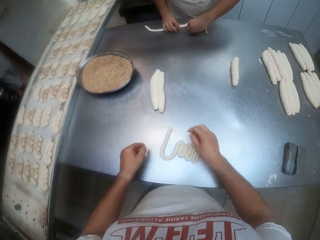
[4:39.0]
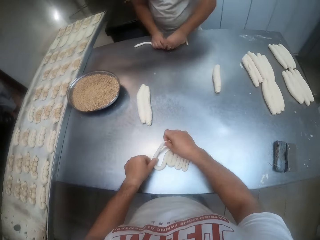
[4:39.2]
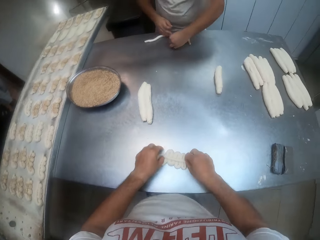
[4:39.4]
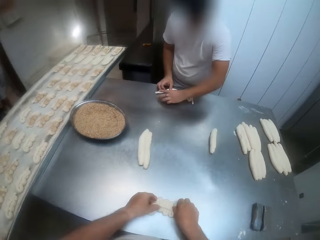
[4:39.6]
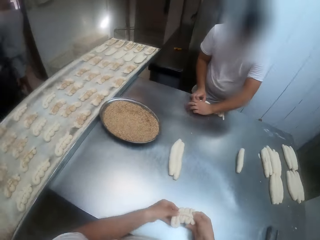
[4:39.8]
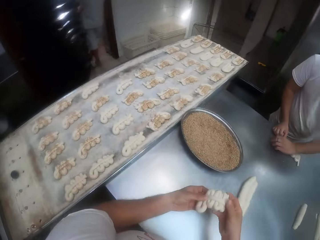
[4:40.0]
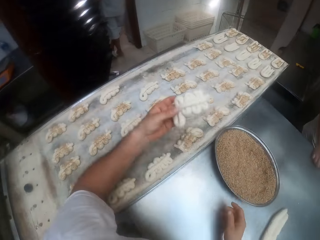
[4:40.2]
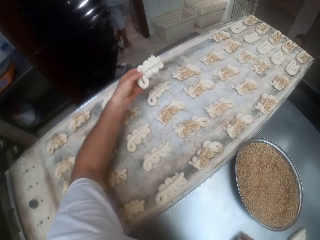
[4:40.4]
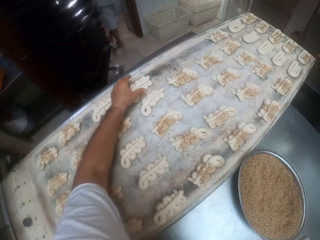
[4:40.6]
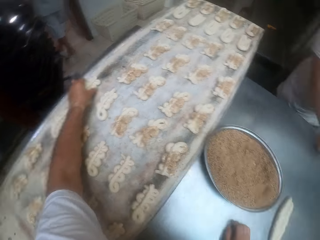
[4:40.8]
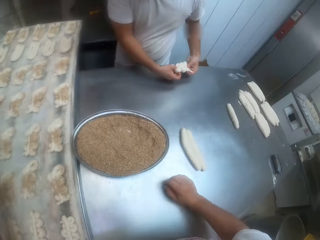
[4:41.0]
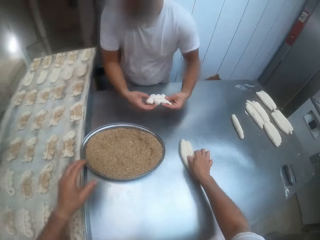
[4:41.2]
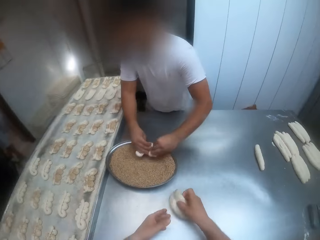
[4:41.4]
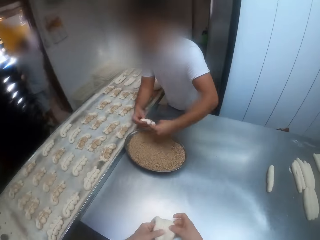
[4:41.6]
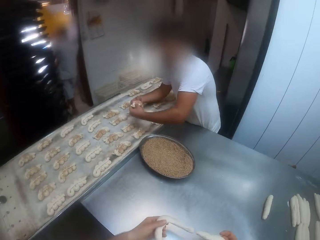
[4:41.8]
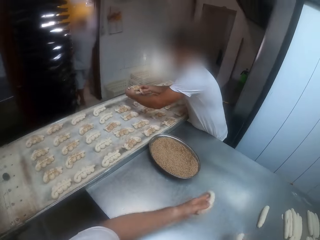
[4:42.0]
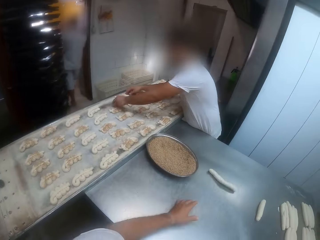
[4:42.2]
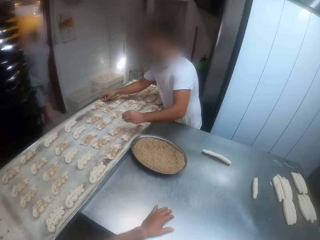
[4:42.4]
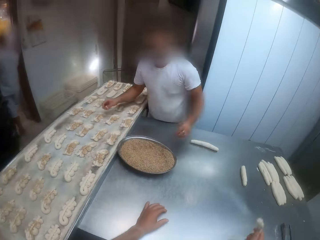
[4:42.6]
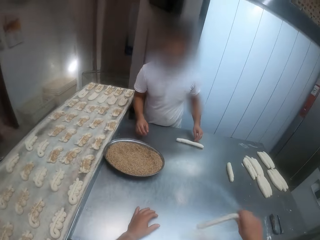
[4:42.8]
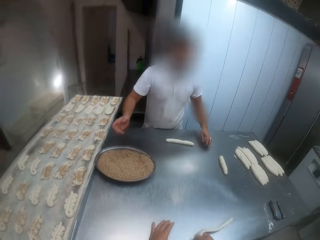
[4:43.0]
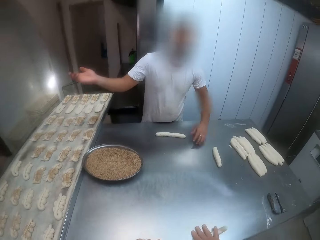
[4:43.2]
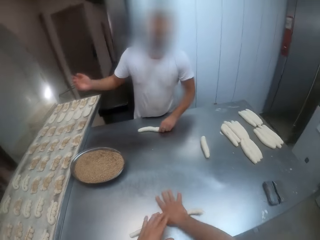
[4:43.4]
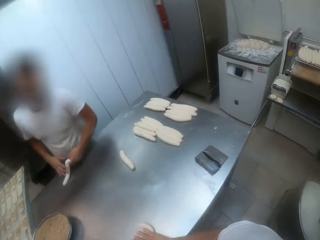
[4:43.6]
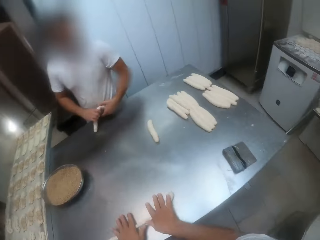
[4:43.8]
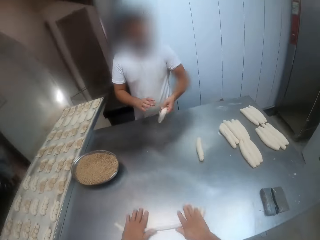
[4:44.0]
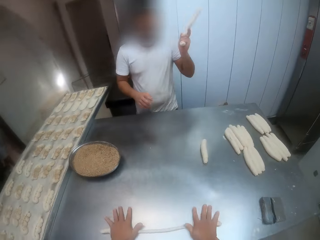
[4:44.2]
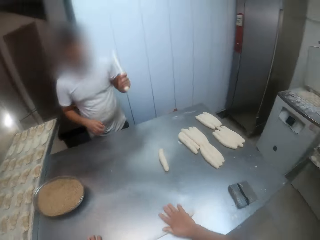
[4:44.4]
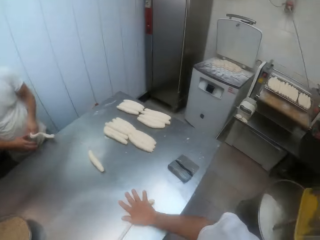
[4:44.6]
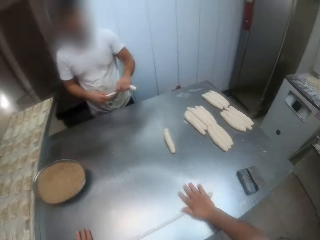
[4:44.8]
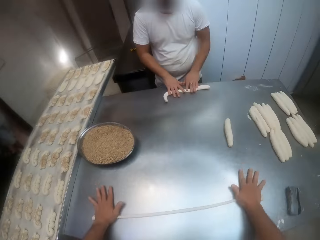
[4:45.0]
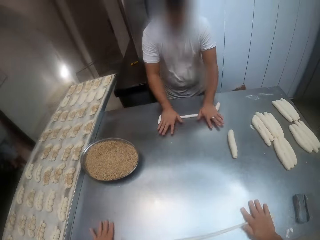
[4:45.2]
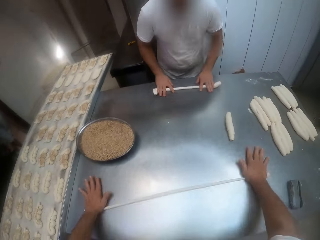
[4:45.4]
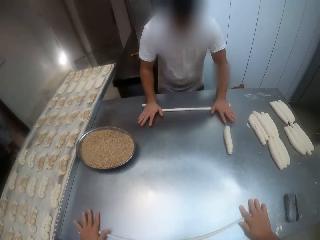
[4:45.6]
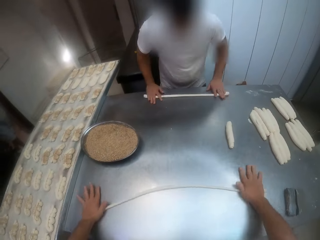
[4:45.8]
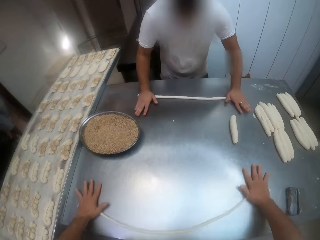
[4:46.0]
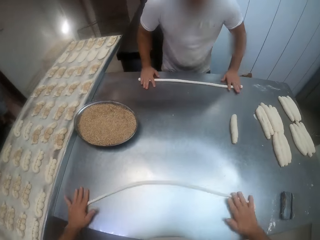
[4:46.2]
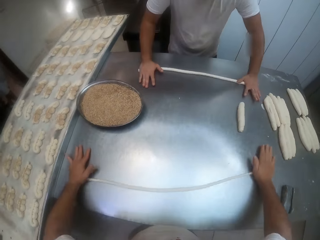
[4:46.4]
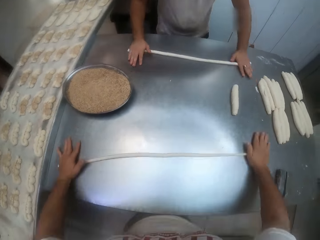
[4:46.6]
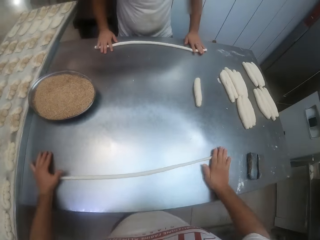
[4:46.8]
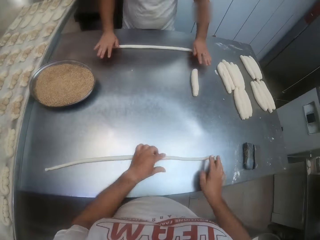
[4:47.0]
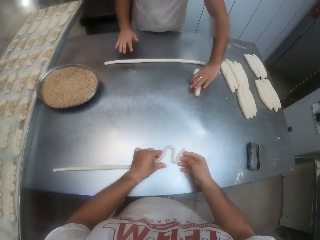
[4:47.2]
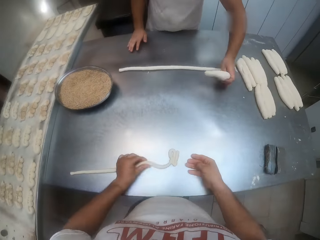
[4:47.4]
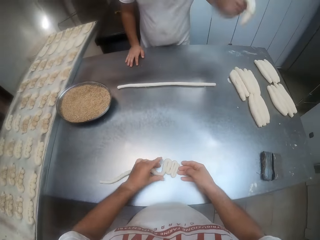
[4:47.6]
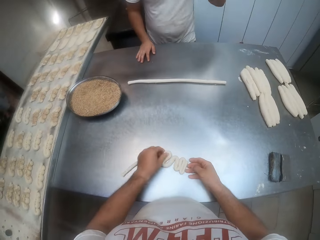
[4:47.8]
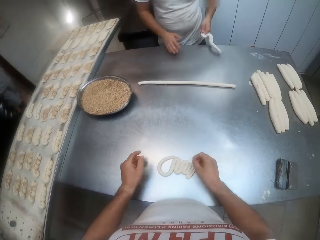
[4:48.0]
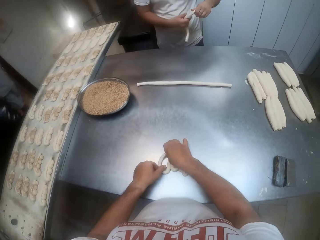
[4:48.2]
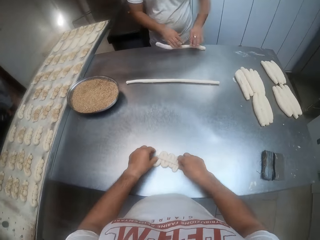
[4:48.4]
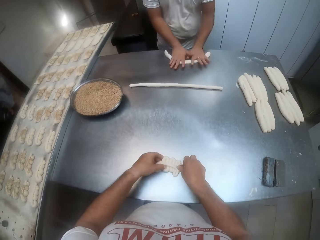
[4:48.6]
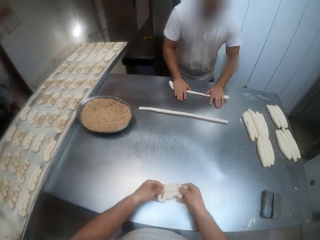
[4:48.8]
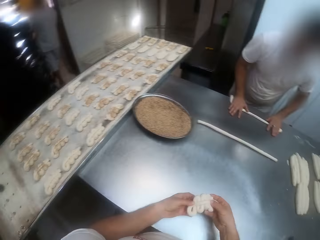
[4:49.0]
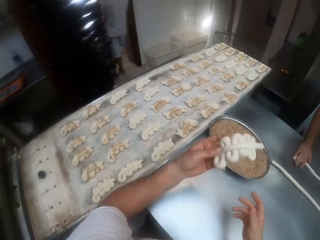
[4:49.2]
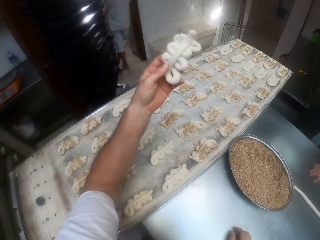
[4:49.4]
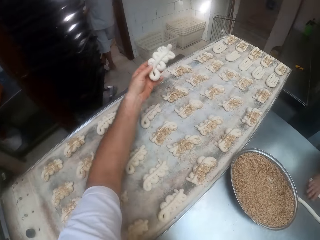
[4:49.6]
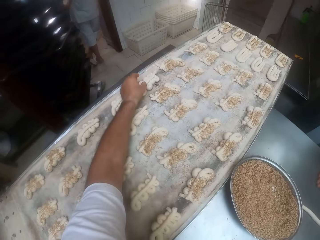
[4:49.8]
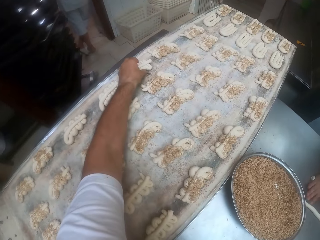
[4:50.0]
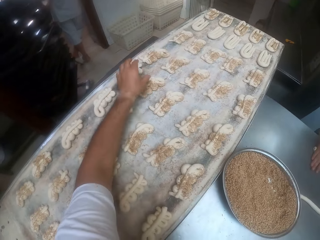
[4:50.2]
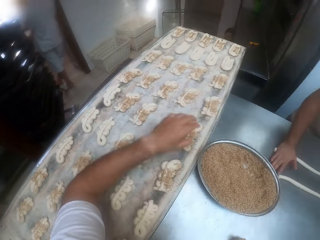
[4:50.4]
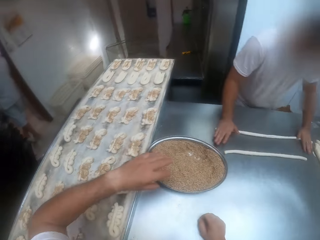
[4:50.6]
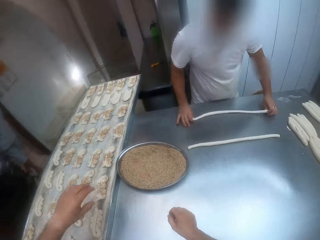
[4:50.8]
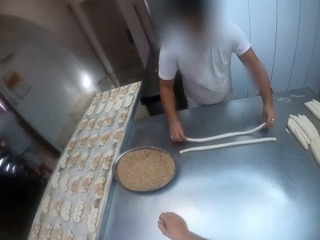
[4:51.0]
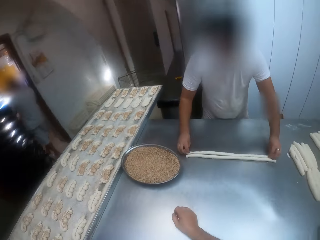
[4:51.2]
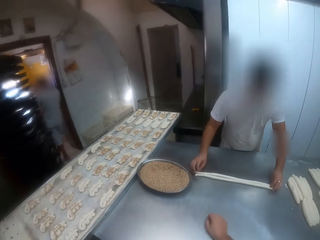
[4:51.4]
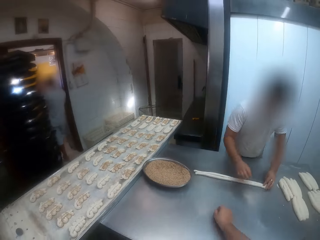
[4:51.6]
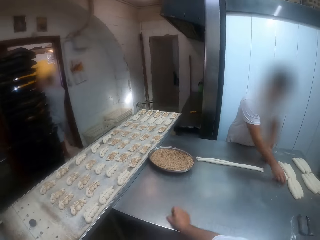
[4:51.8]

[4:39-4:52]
The camera wearer picks the dough. A man places the dough on the tray with both hands. The camera wearer puts the dough on the tray. He takes two doughs from the table with his right hand. The man picks a dough and dips the dough into the tray of toppings with both hands. The camera wearer detaches the doughs with both hands and throws a dough on the table with his left hand. The man places the dough on the tray with both hands. The camera wearer shakes a dough with his right hand and rolls the dough on the table with both hands. The man takes a dough from the table with his left hand, hits the dough on the table with his left hand, and rolls the dough. The camera wearer folds the dough on the rolling table with both hands. He rolls the bread. He picks the dough from the rolling table with both hands. He carries the dough. He drops the dough on the baking sheet with his left hand.

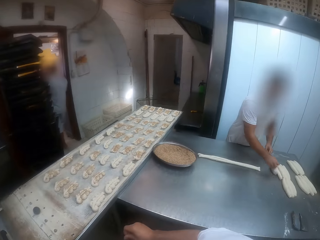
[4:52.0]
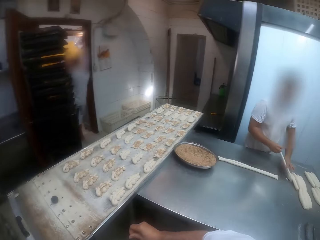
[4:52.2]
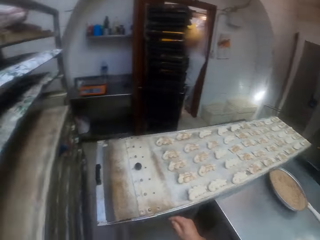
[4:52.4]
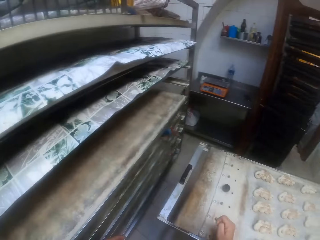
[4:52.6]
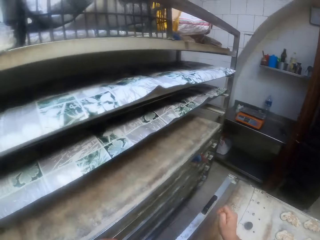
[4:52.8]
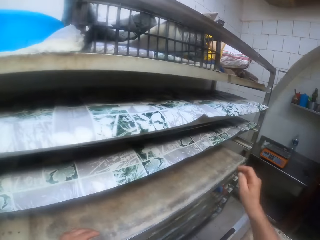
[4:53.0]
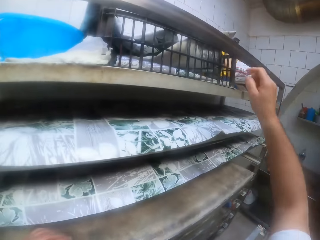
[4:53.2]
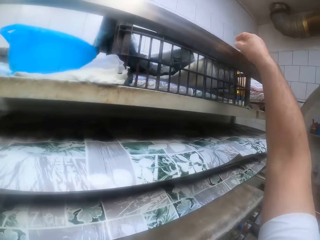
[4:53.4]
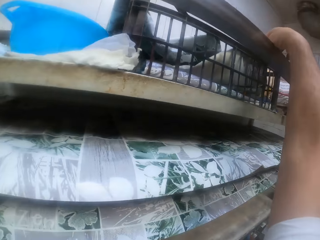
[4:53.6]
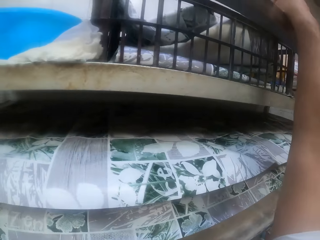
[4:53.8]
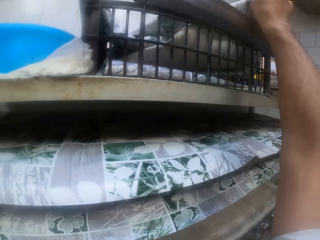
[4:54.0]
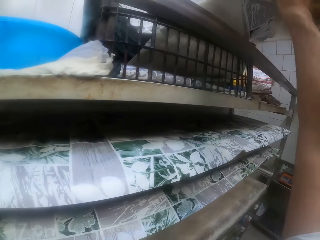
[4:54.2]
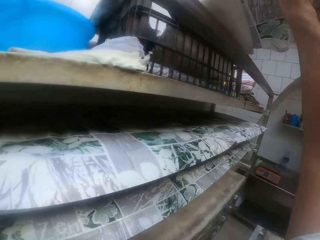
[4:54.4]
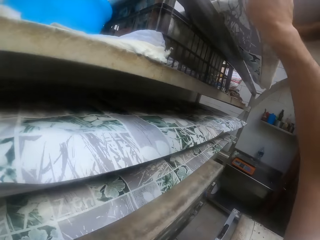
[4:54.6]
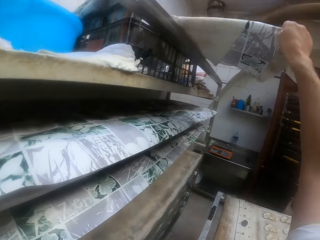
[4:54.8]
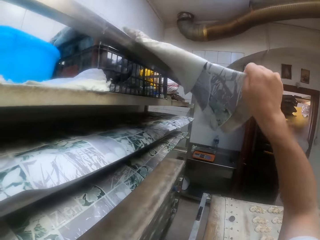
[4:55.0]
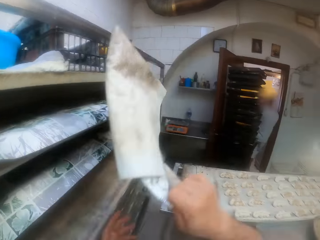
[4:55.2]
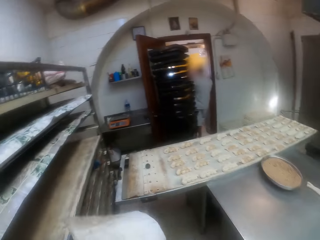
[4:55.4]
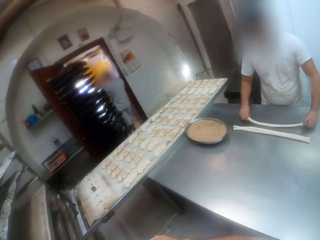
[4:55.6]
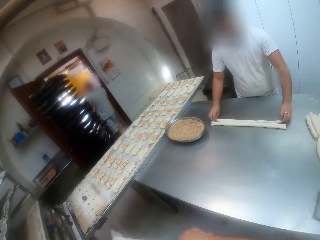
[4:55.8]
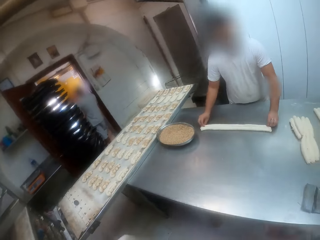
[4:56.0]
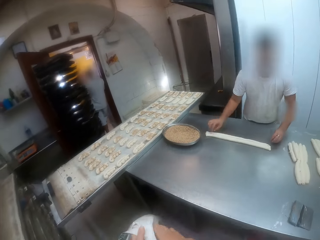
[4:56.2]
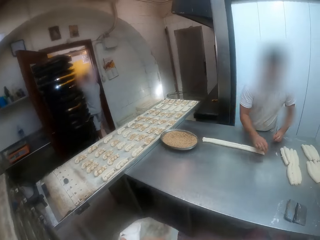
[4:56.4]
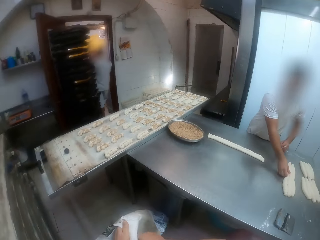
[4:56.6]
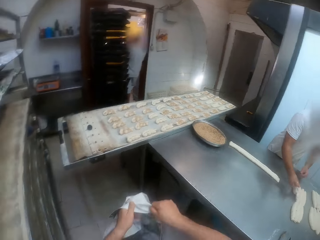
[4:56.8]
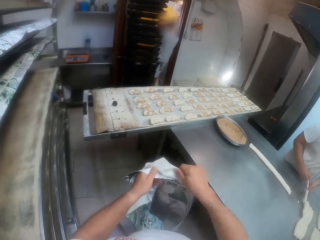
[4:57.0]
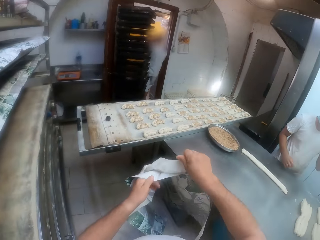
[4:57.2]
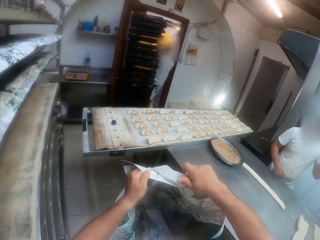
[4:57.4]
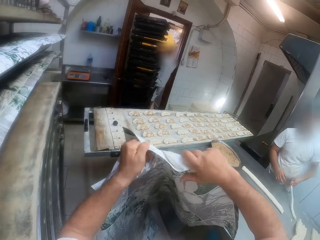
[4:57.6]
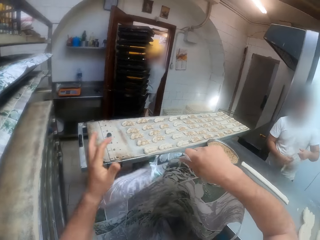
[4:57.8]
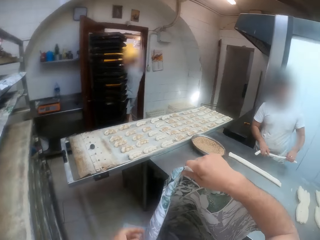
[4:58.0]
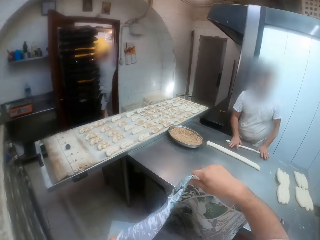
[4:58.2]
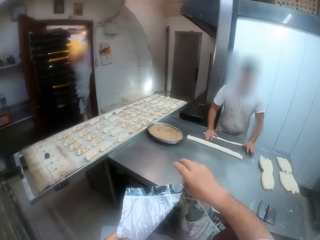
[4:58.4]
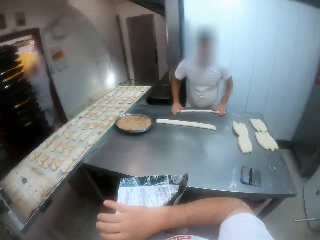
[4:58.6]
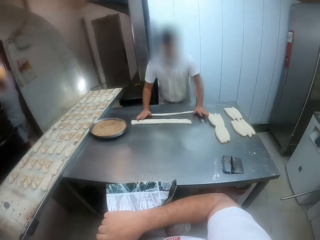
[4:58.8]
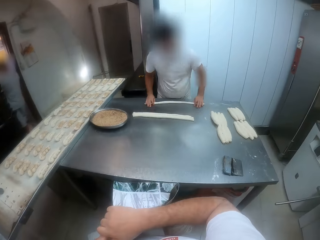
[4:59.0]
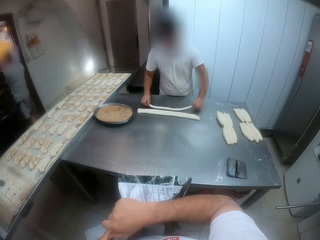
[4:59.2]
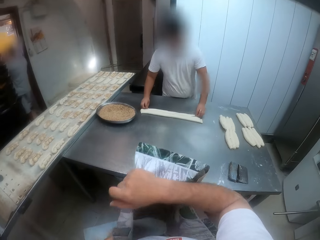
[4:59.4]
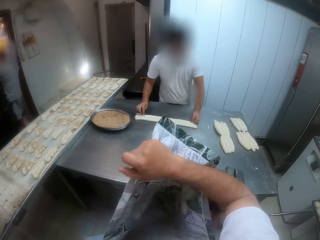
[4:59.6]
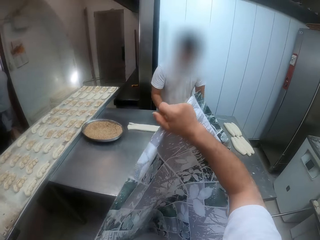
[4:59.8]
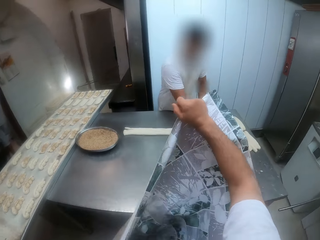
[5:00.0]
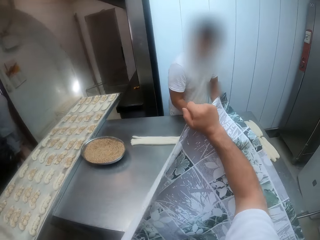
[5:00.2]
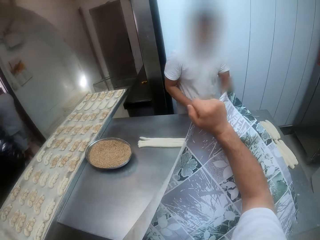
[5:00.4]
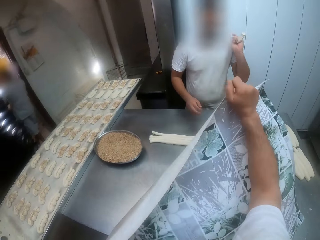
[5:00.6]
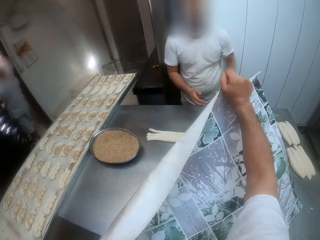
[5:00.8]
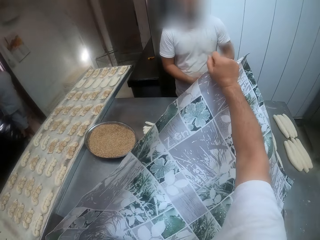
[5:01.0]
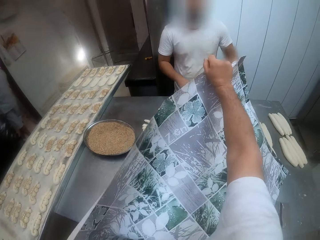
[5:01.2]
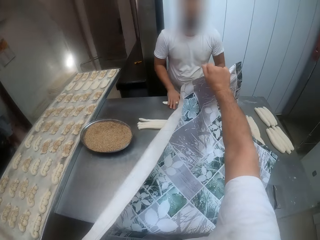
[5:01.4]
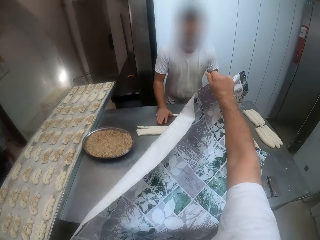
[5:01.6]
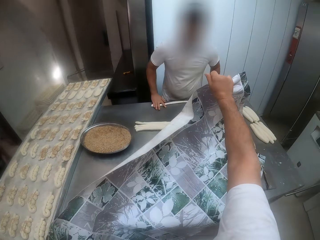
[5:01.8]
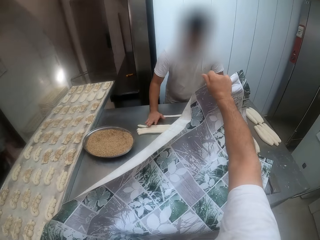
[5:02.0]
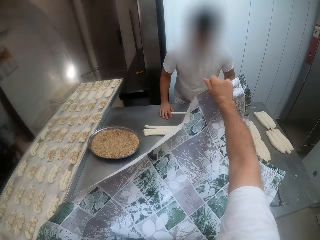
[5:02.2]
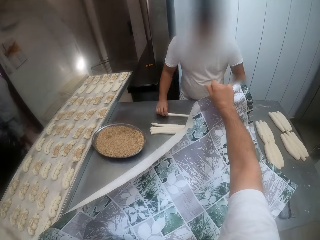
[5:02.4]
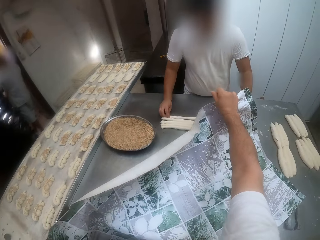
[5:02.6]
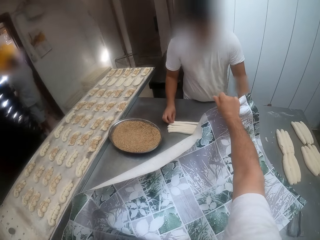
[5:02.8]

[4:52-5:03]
The camera wearer looks around the room. He lifts his hand. He picks a paper foil from a basket with his right hand. He opens the paper foil with both hands. He holds the paper foil. He stretches the paper foil.
